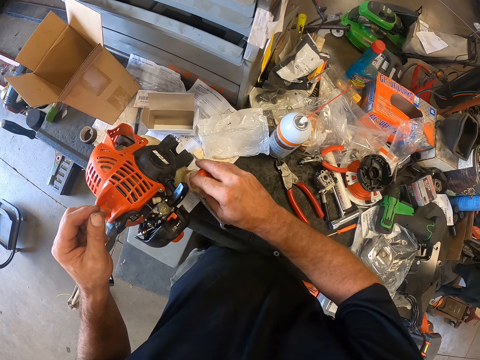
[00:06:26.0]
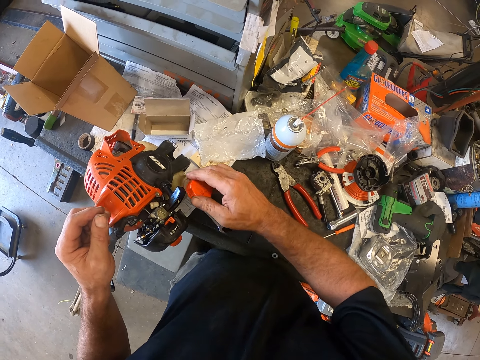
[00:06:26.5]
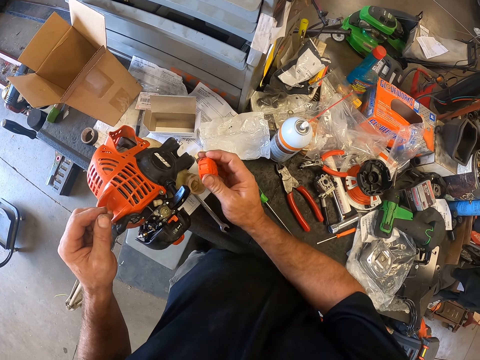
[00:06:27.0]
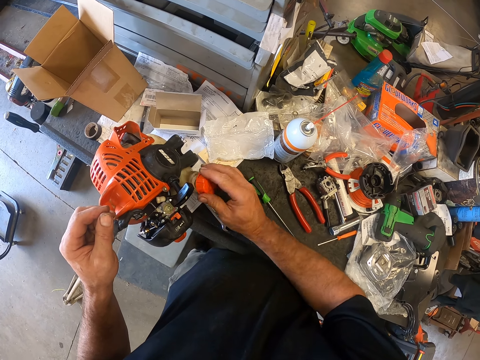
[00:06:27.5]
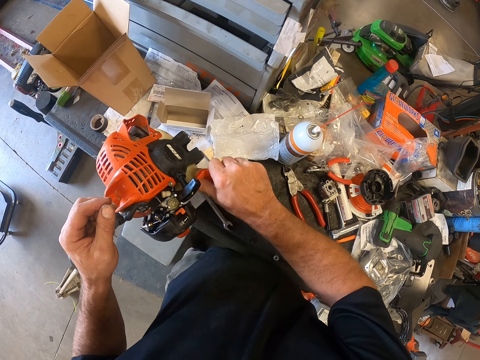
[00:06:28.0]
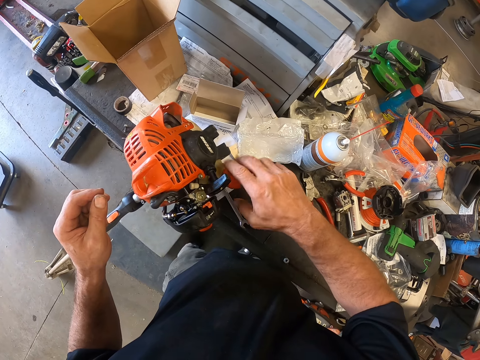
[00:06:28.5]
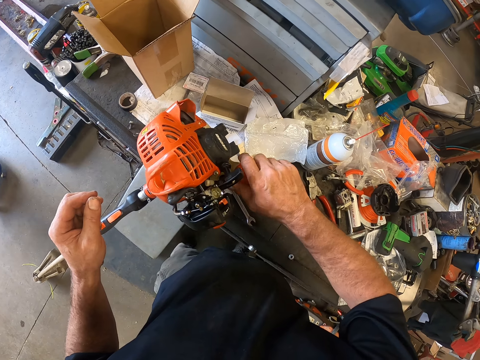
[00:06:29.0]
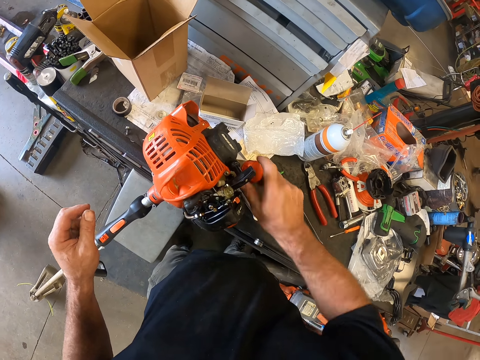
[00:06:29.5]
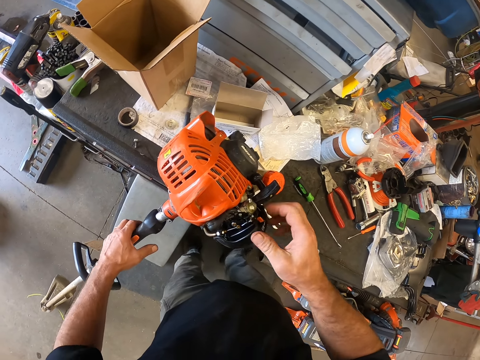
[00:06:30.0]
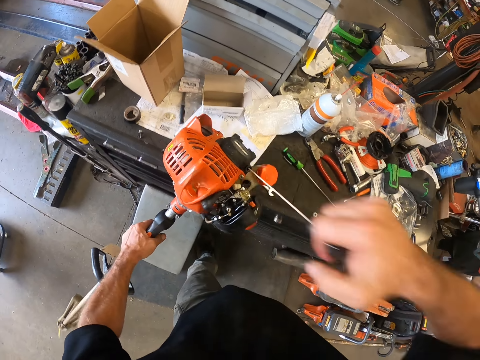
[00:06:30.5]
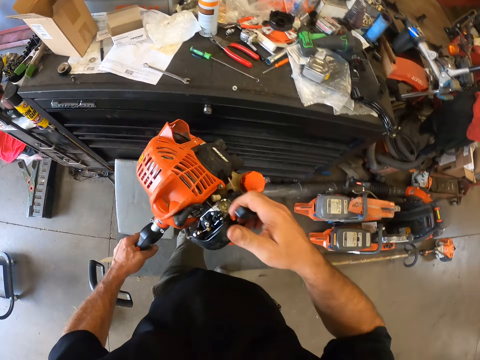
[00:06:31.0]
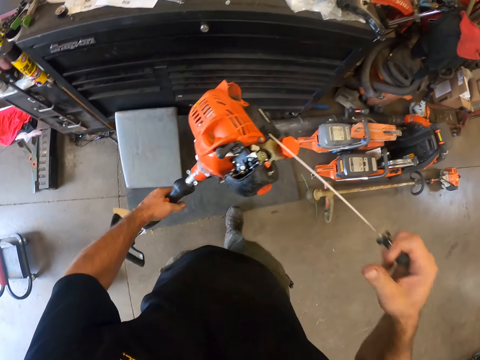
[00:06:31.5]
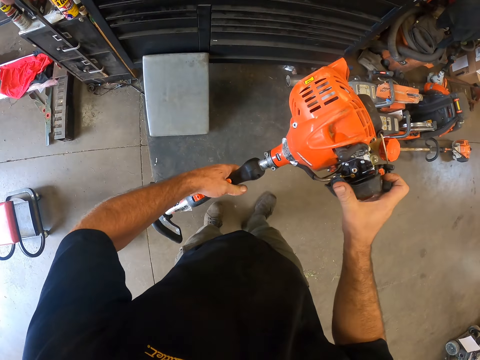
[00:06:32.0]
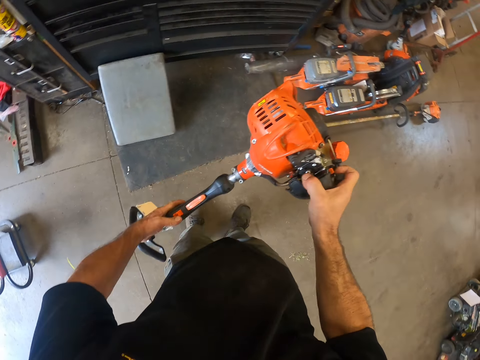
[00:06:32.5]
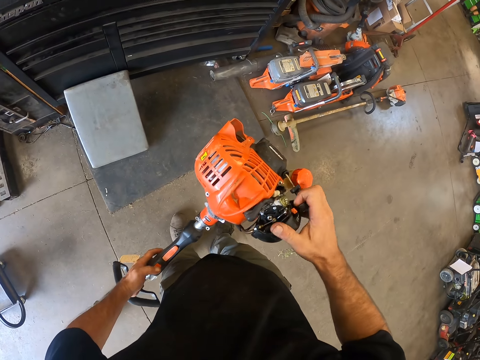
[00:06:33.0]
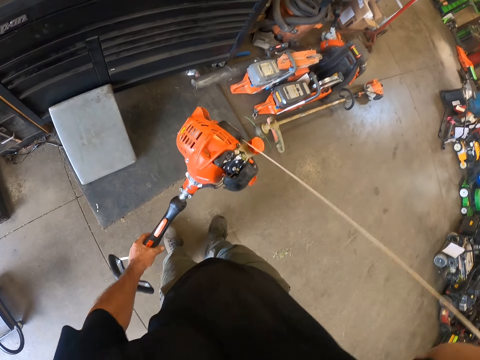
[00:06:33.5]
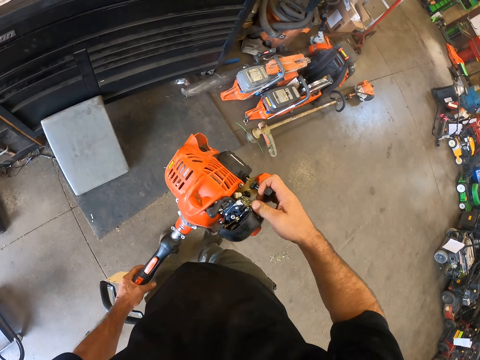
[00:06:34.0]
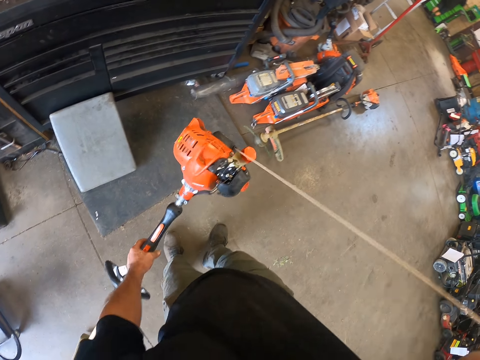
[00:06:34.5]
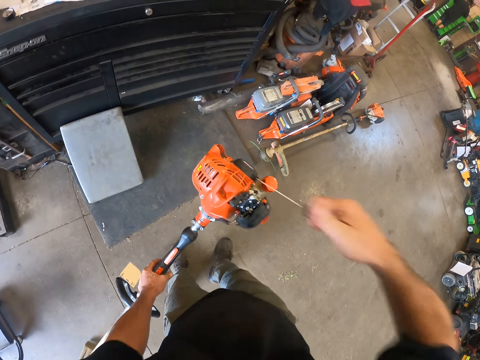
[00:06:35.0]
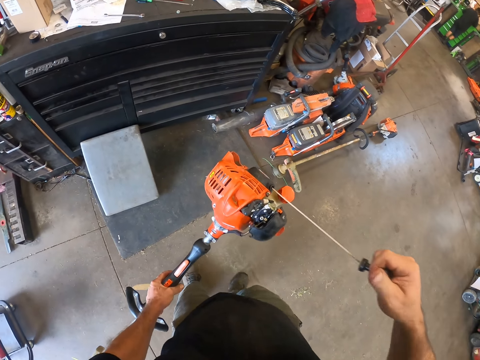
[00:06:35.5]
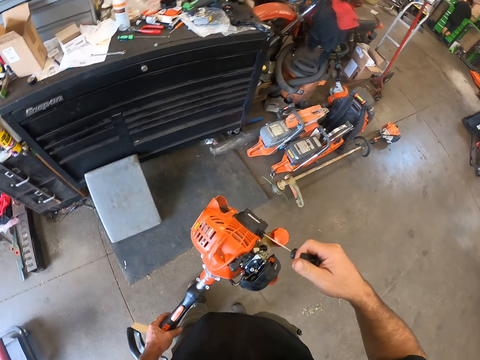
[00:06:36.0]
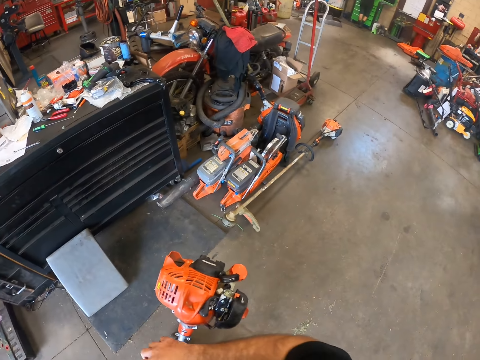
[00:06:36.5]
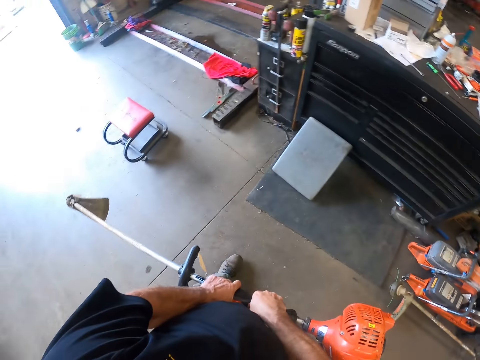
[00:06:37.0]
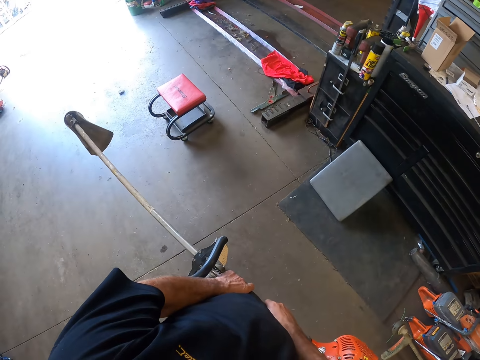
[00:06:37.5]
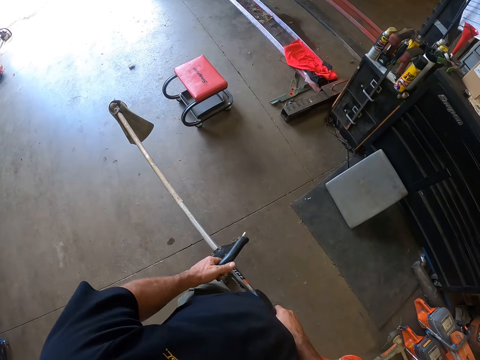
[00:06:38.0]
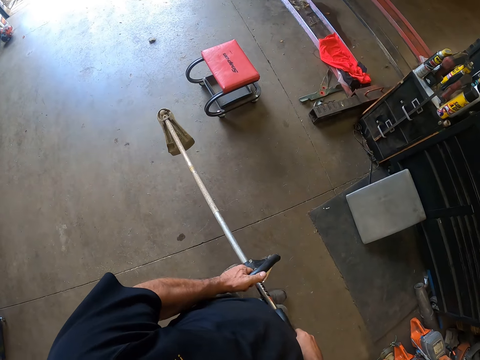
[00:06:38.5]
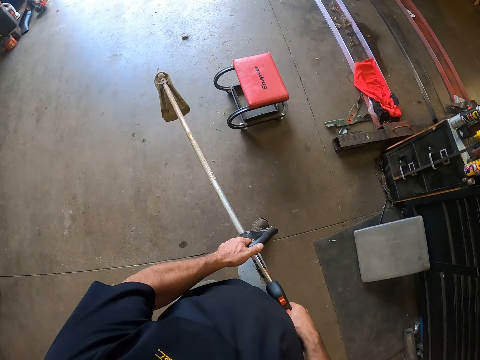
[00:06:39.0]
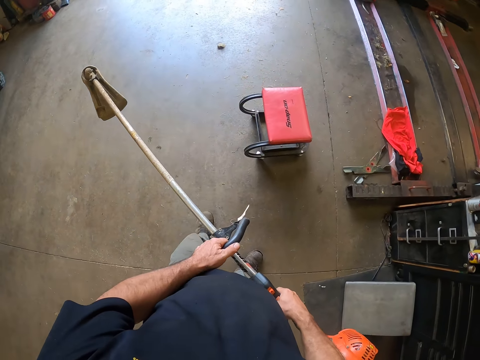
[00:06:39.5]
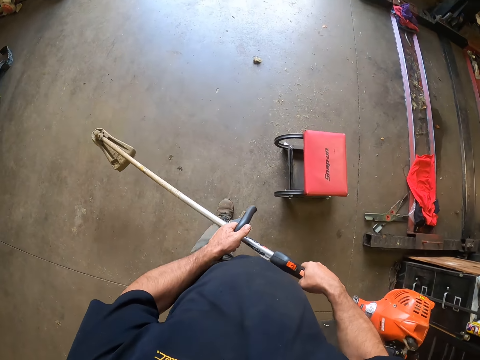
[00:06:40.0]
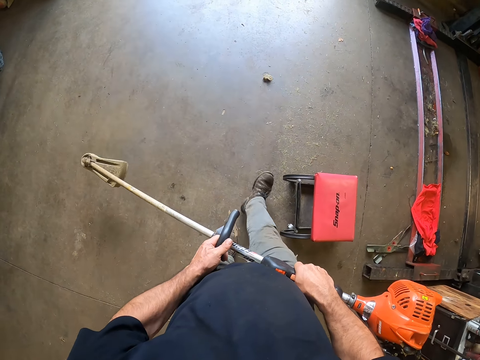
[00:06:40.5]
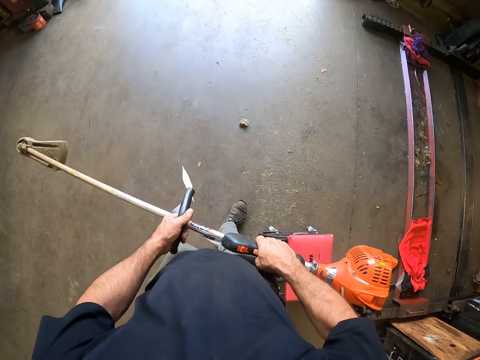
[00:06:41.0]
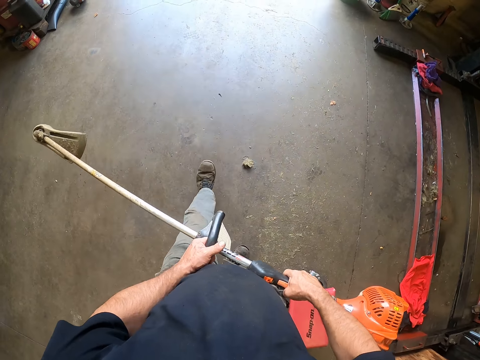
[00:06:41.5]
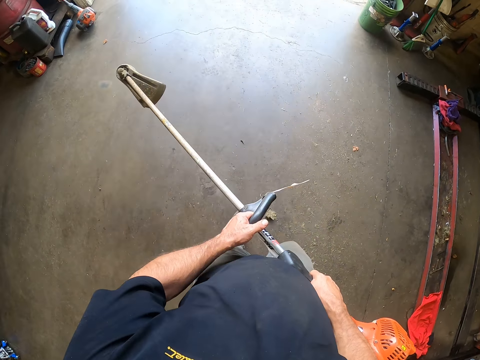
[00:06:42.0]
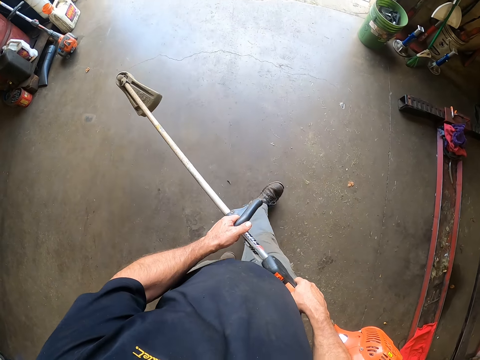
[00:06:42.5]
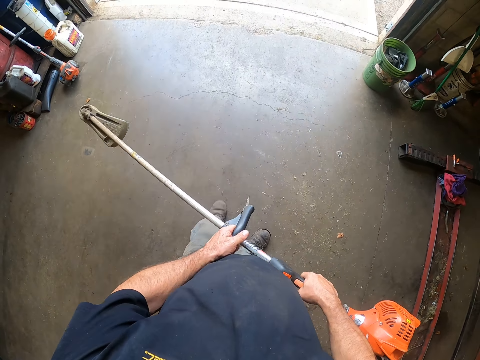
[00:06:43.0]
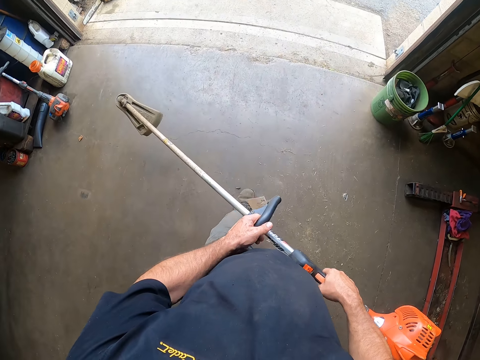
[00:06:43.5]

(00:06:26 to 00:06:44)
The camera wearer covers the fuel tank of the grass trimmer or brush cutter with the fuel cap in his right hand. He holds the brush cutter and pulls a starter handle of the grass trimmer with his right hand. He inspects the brush cutter. He pushes the switch on the grass trimmer with his left hand. He pulls the cord on the brush cutter. He looks around the workshop. He holds the grass trimmer with both of his hands. He stares at the brush cutter. He walks around the workshop.

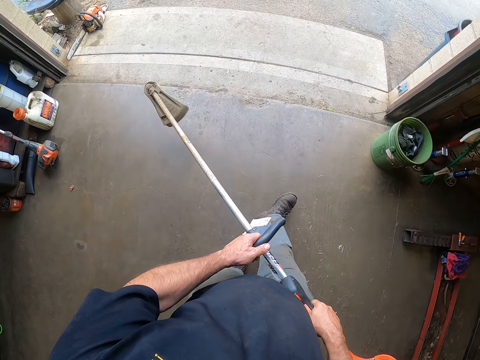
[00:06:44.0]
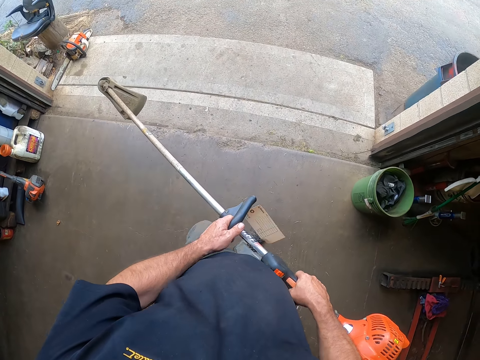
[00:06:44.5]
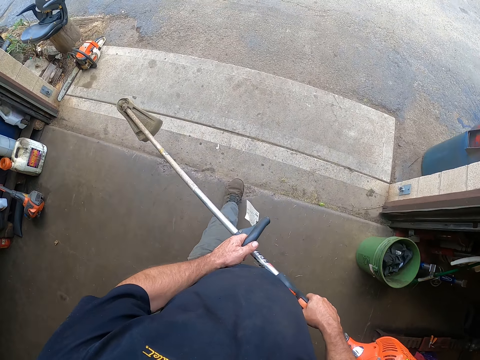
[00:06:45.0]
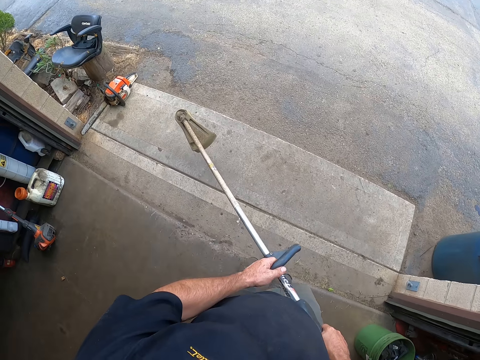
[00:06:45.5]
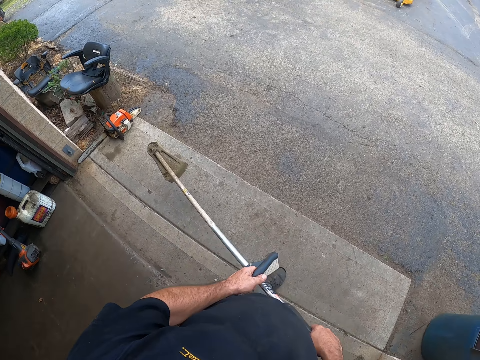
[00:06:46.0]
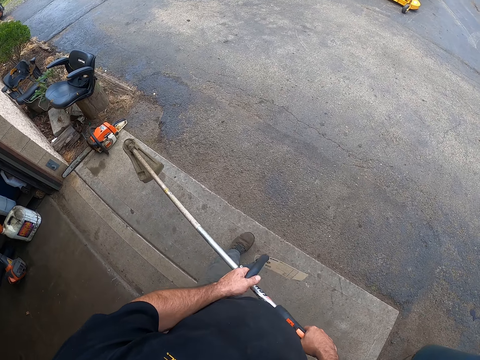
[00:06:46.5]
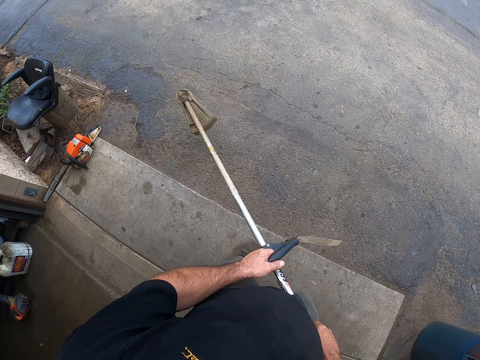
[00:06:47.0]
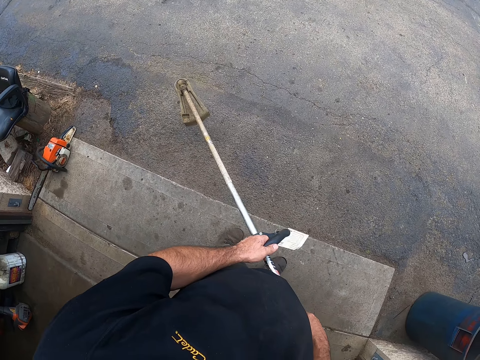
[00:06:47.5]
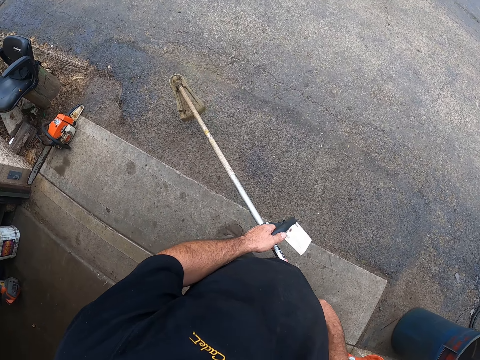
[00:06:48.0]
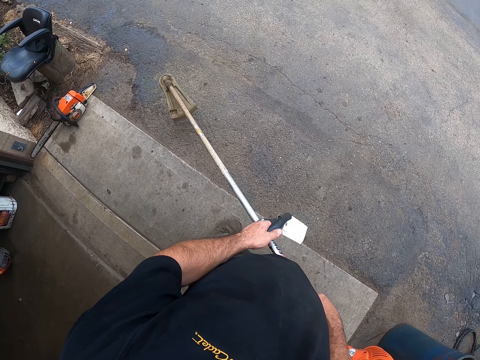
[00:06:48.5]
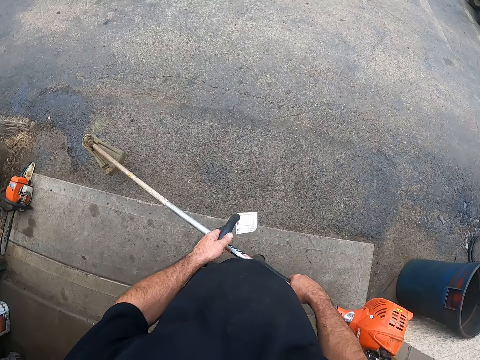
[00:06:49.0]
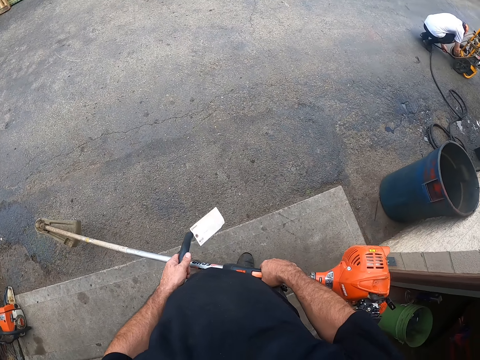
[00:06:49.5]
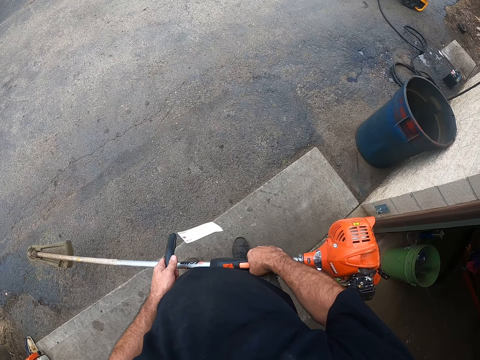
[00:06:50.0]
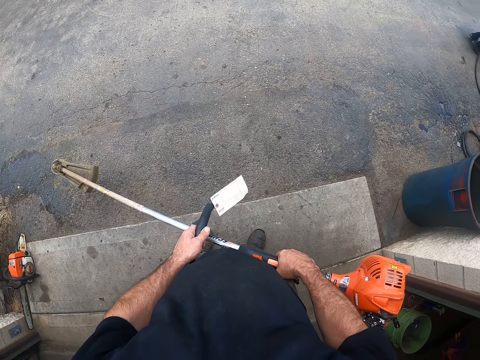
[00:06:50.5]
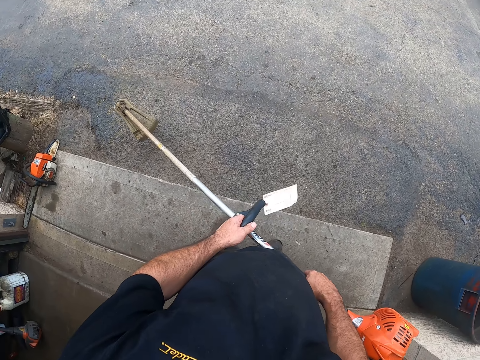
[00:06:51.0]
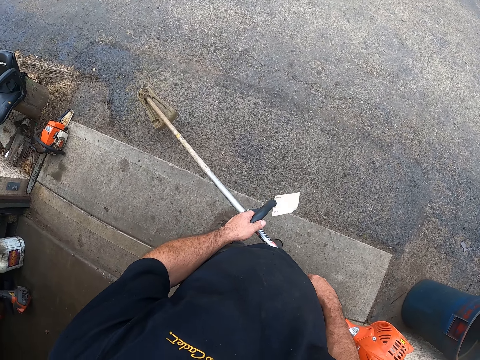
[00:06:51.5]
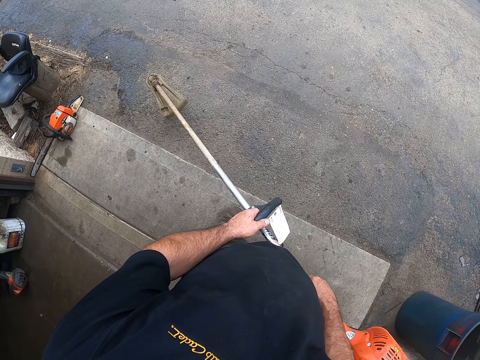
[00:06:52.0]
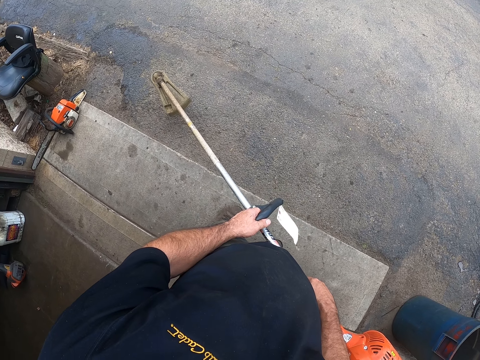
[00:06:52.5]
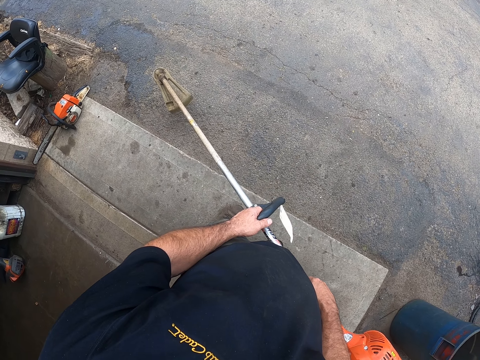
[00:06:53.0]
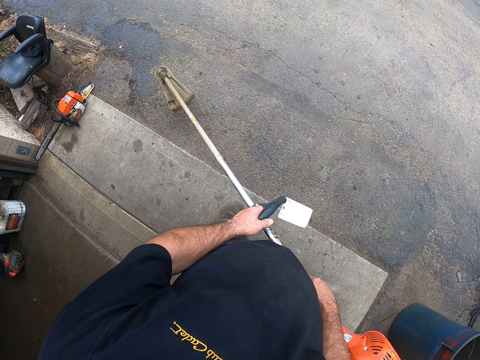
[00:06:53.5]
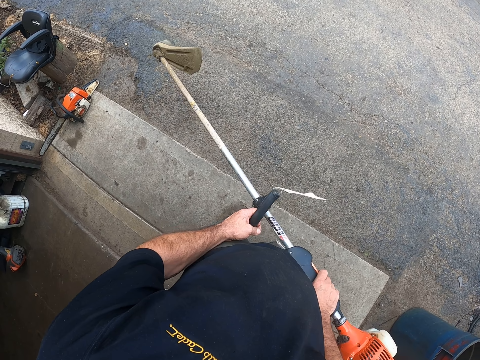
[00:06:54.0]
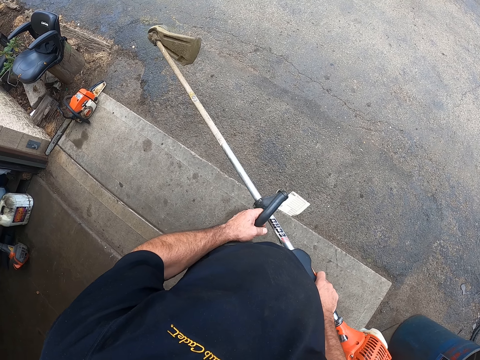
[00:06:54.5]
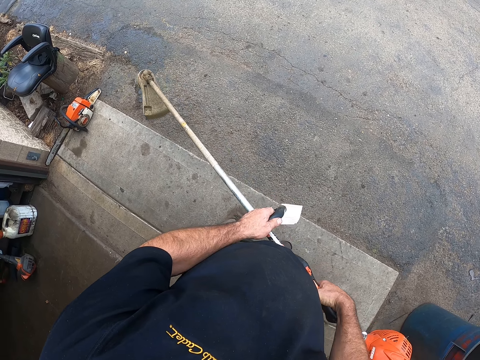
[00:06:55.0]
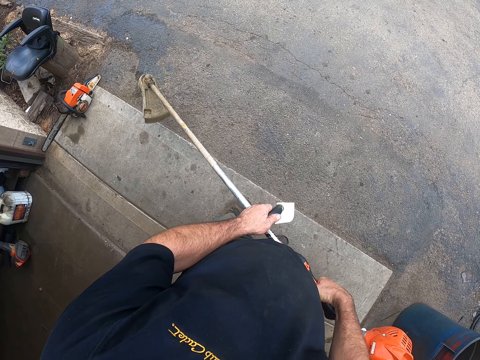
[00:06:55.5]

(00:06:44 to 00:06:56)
The camera wearer stares at the brush cutter. They look around. They stare at the brush cutter.
